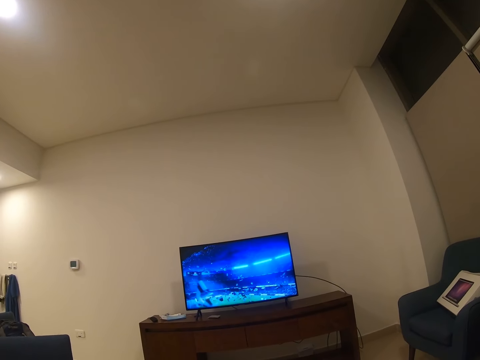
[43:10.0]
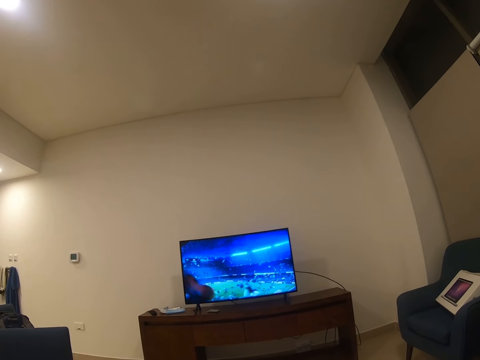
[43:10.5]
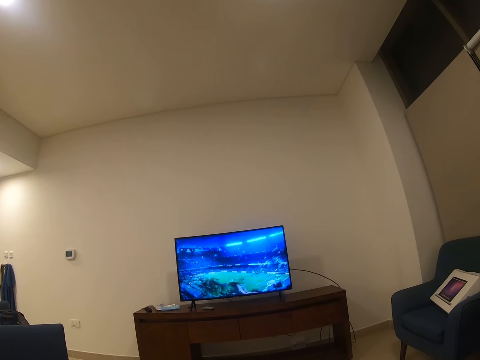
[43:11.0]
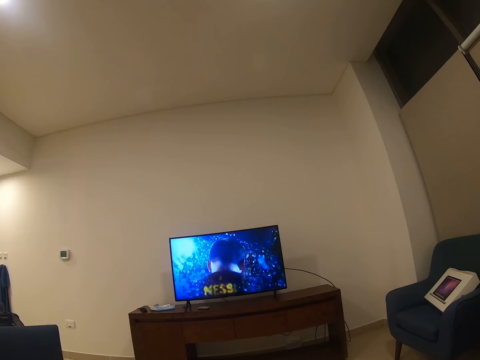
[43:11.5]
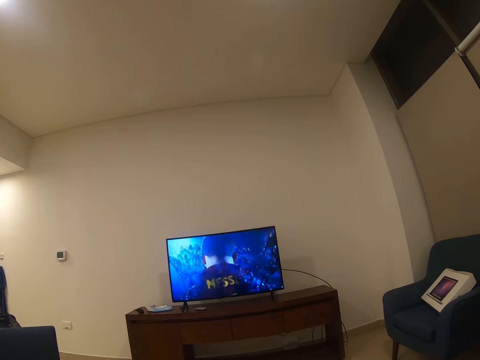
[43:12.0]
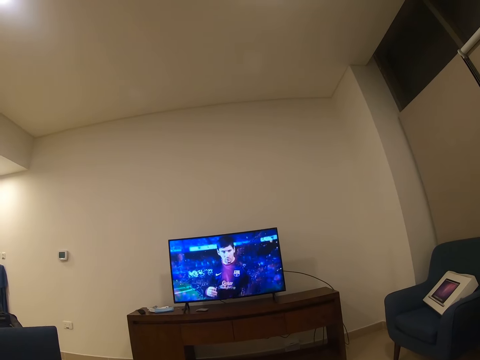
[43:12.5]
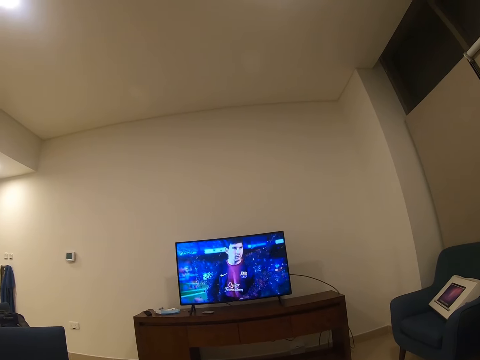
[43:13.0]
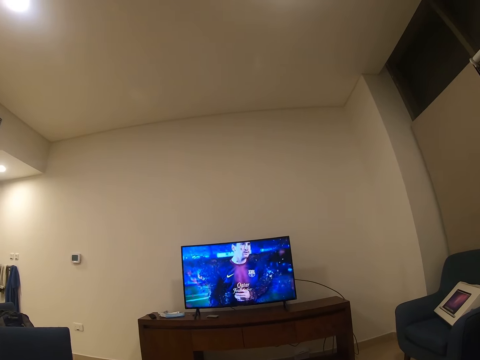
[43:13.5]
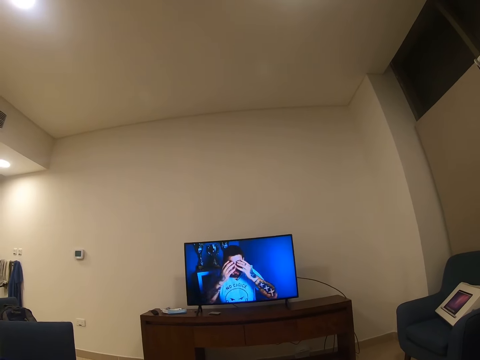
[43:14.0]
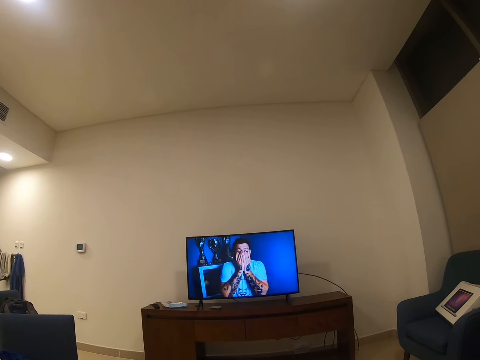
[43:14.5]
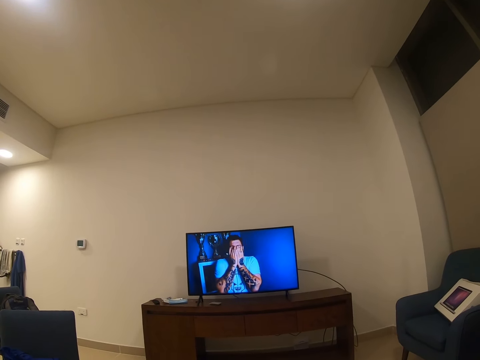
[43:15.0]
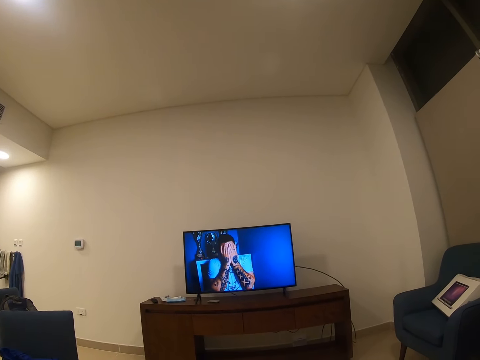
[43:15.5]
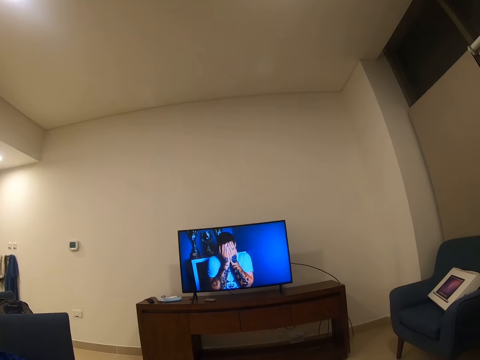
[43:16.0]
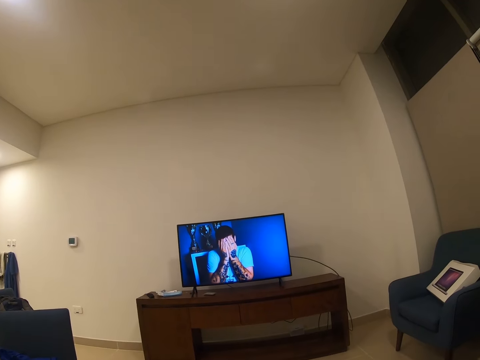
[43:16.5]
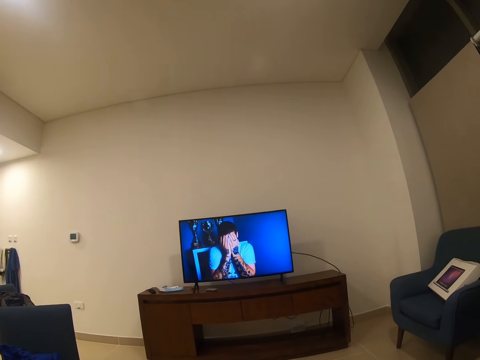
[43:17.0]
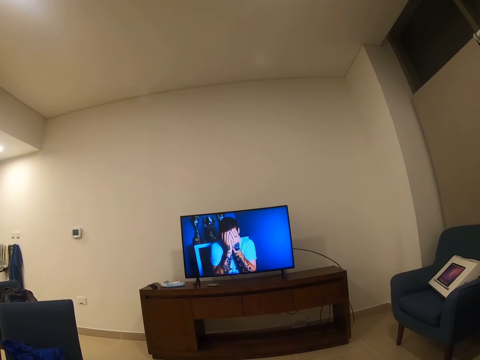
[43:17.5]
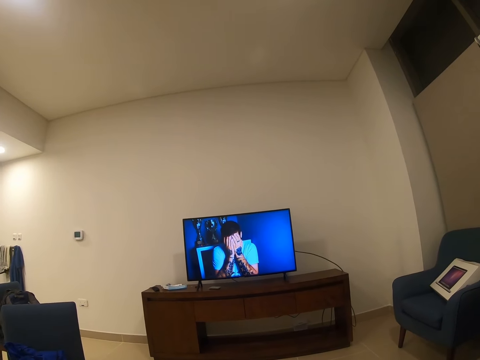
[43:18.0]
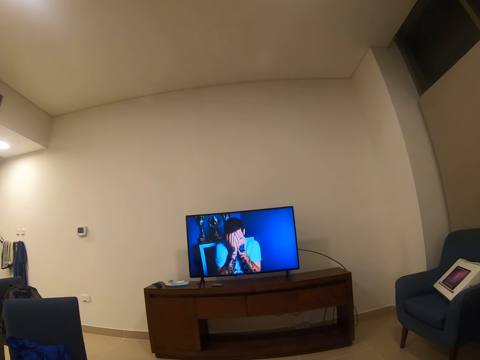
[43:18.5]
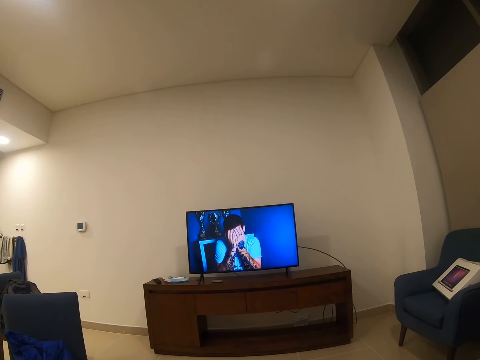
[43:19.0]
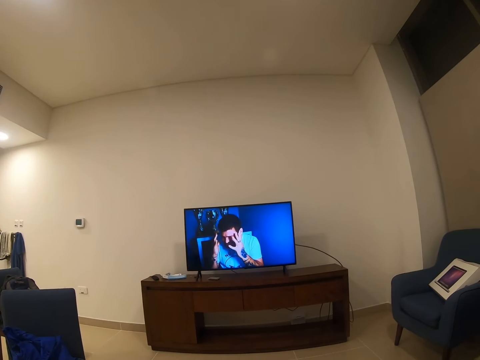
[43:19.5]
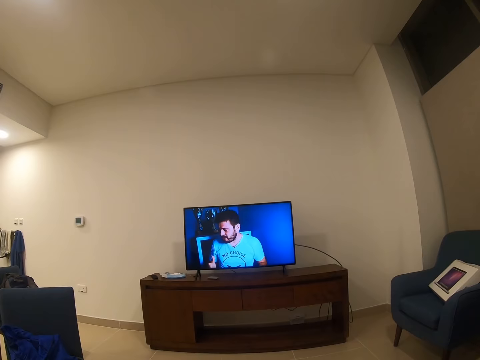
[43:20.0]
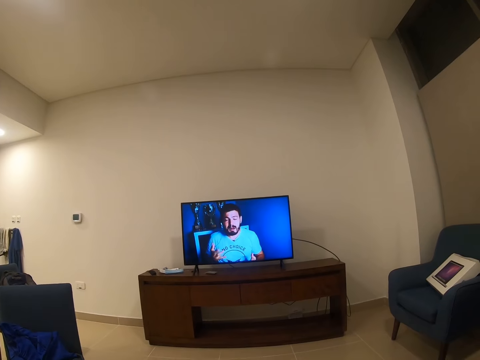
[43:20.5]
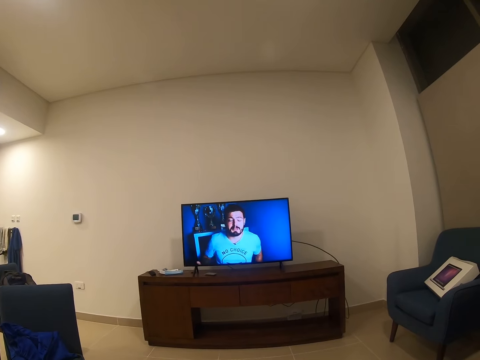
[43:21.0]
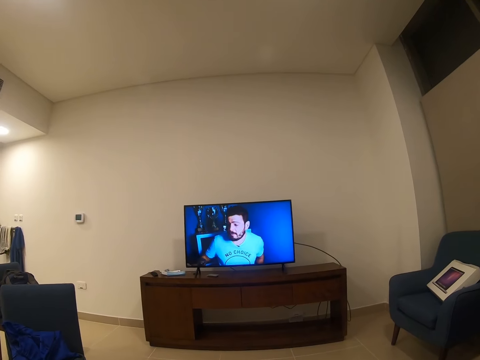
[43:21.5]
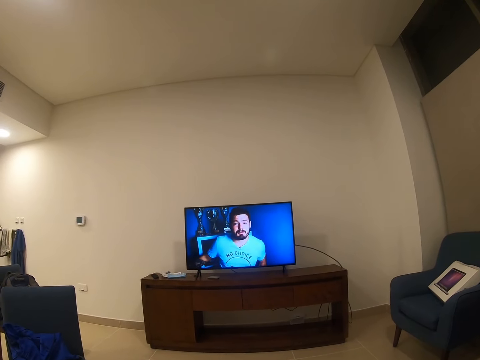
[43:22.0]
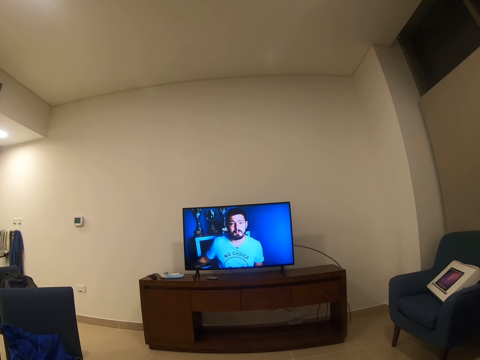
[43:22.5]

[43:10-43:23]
The camera wearer moves his head.

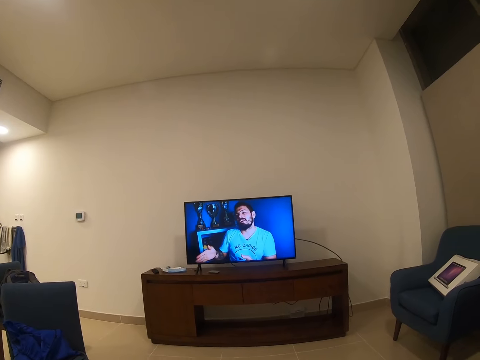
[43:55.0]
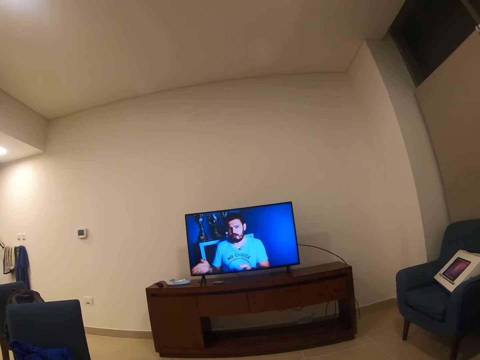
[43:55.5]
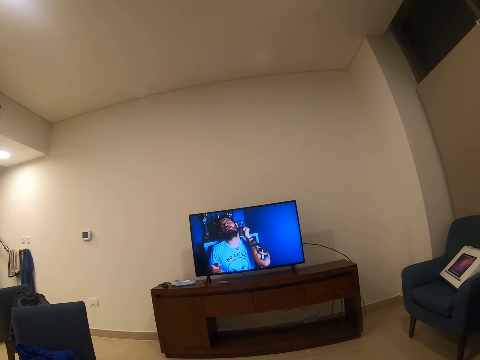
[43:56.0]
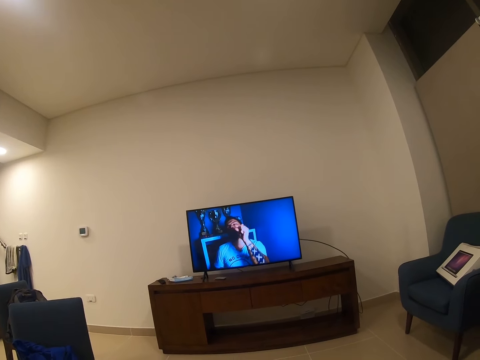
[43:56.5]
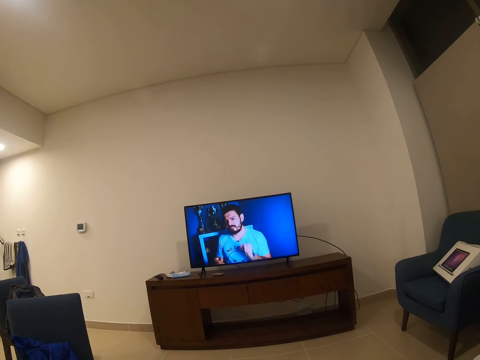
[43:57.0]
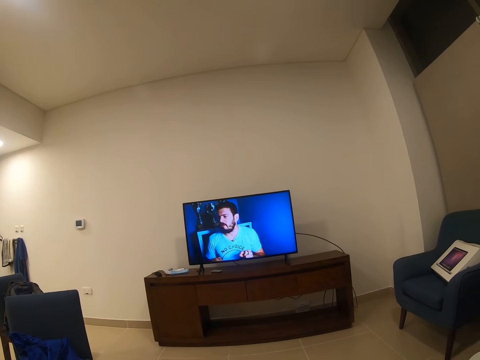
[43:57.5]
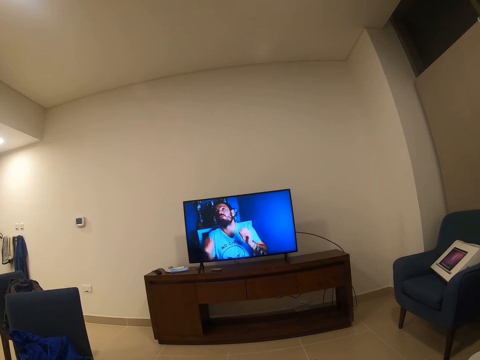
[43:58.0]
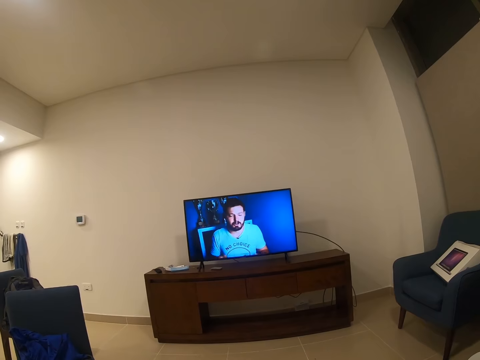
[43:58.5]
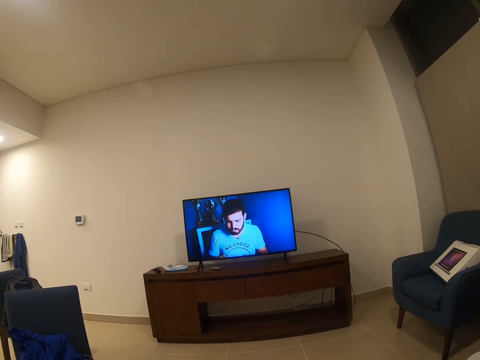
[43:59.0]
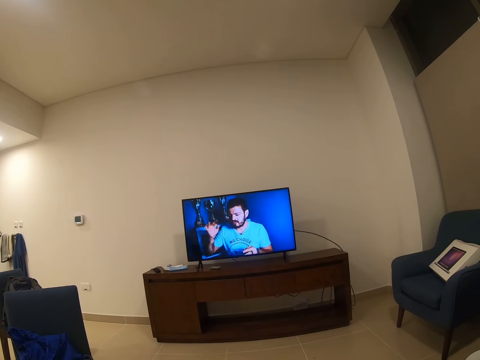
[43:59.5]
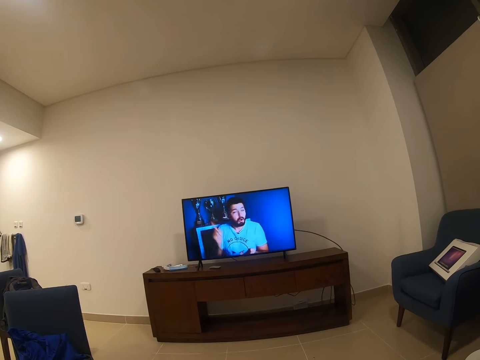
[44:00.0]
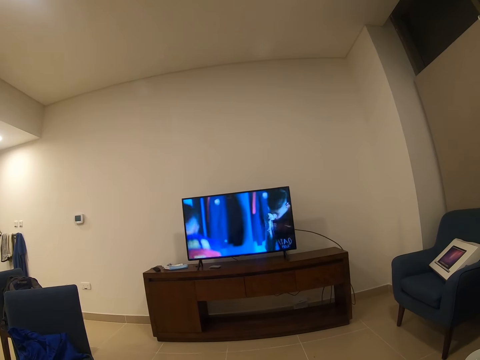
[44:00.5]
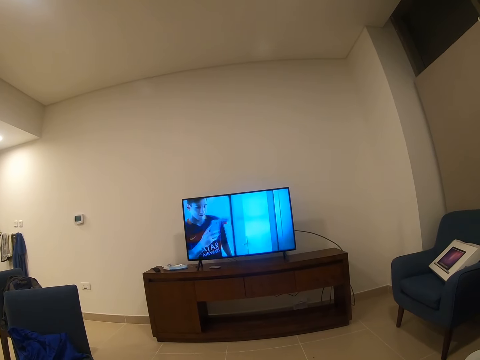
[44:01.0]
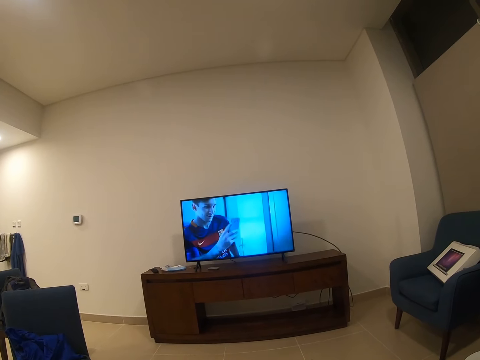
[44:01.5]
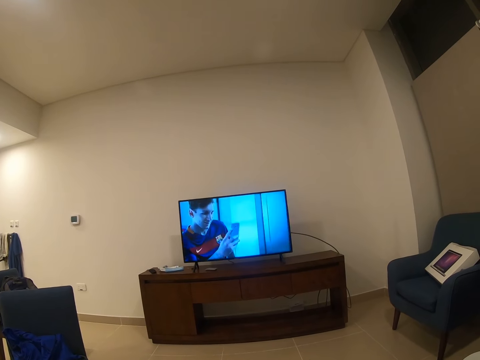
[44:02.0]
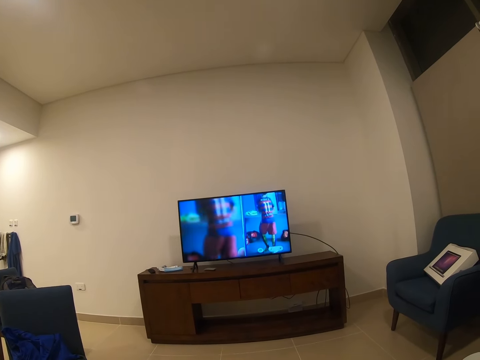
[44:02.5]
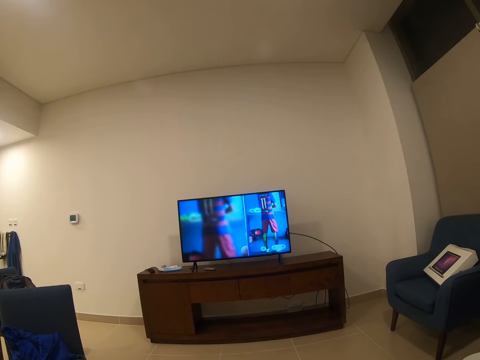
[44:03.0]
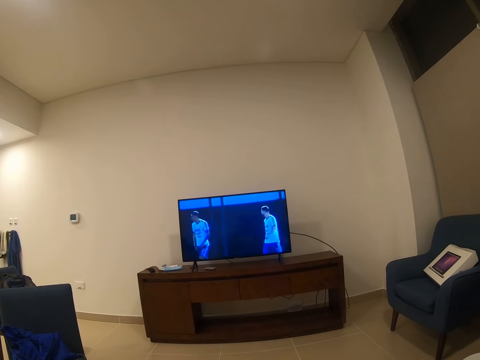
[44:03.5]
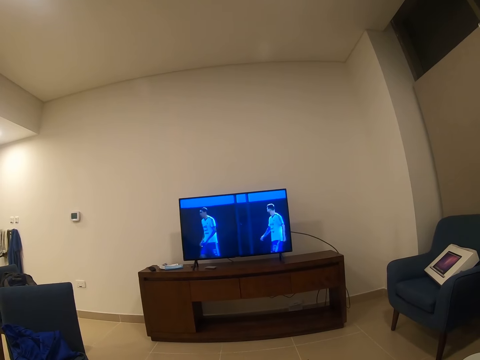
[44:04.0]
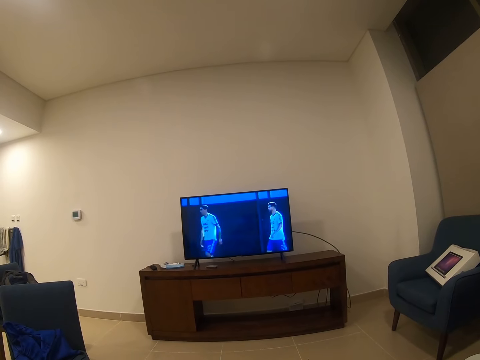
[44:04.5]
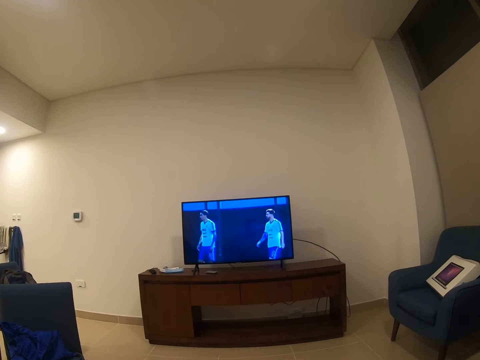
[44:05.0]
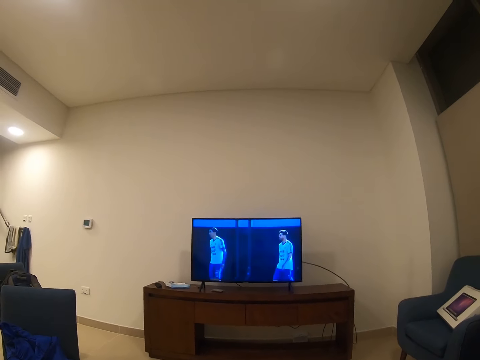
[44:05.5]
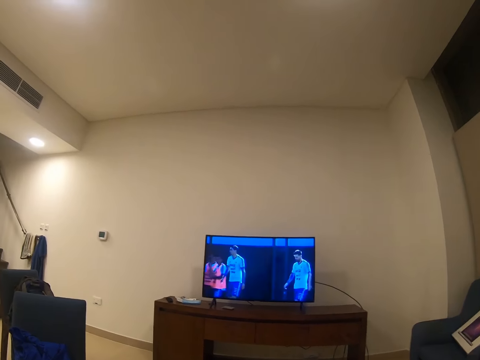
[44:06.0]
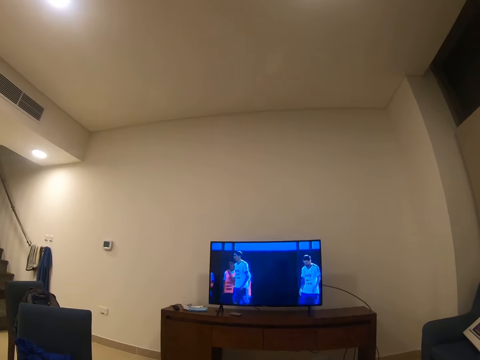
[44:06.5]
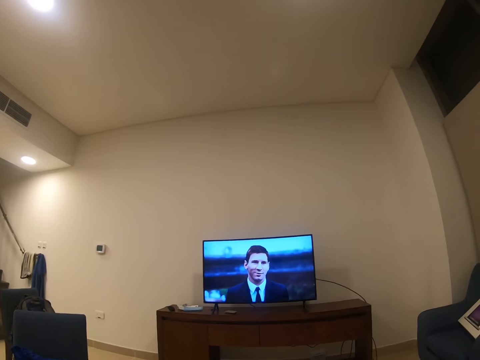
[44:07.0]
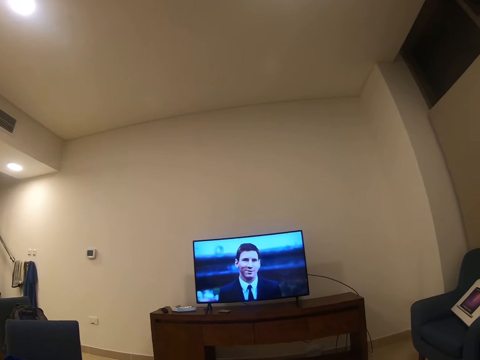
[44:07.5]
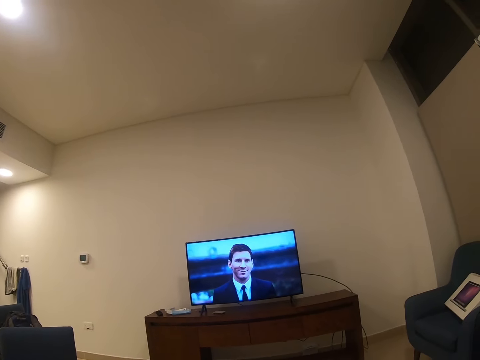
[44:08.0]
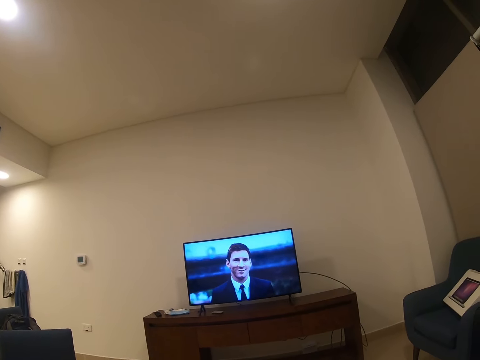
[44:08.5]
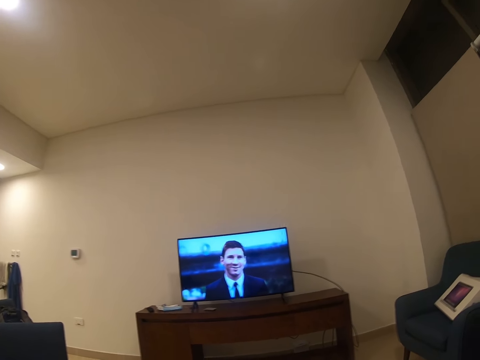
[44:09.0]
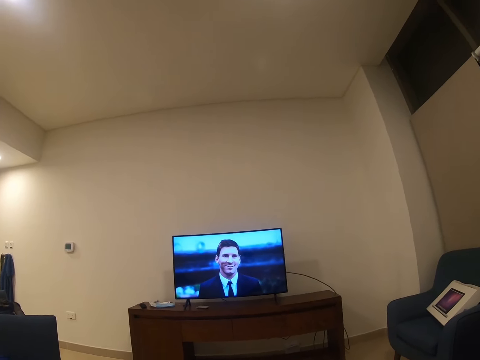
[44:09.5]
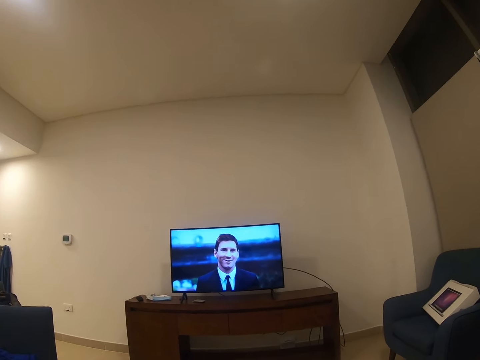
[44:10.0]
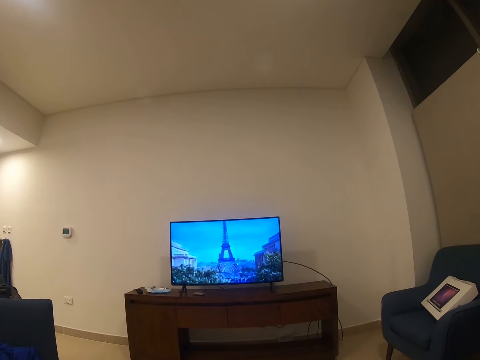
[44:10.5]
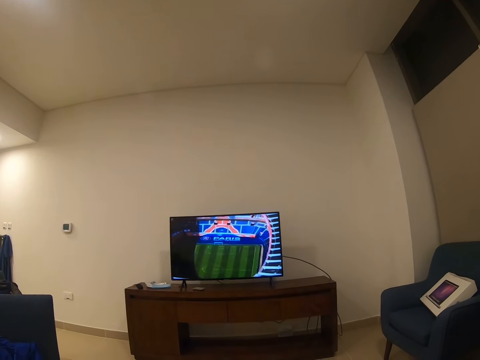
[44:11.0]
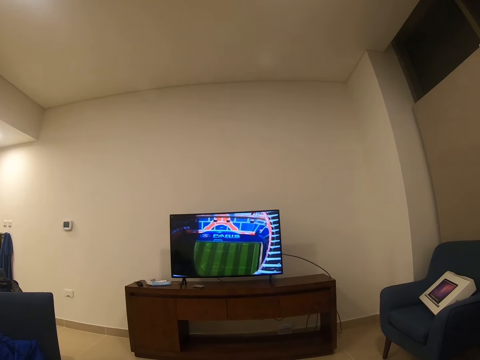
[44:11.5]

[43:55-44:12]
The camera wearer moves his head. He moves his head again.
